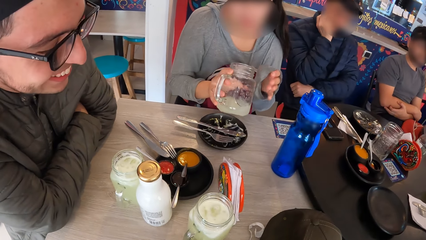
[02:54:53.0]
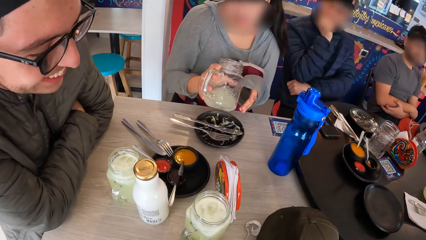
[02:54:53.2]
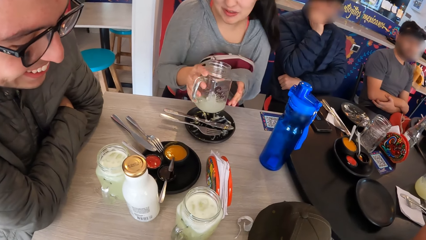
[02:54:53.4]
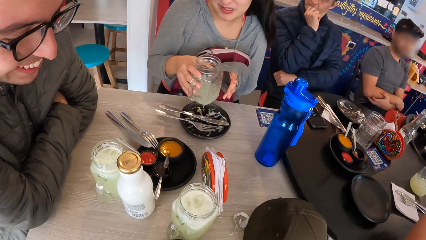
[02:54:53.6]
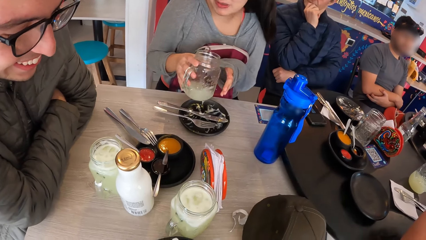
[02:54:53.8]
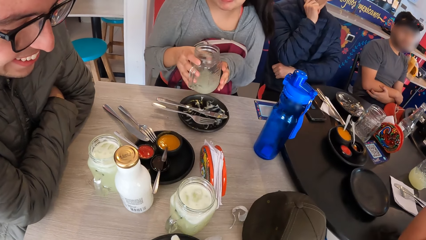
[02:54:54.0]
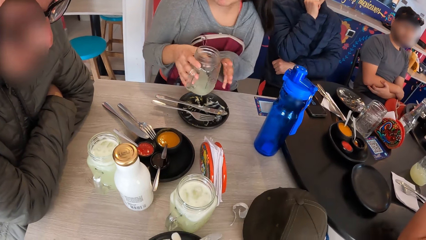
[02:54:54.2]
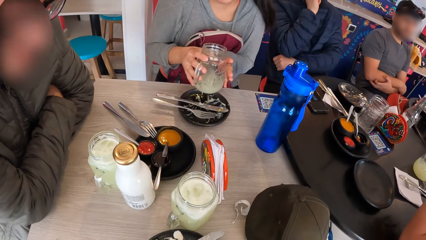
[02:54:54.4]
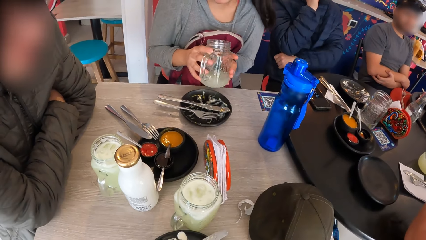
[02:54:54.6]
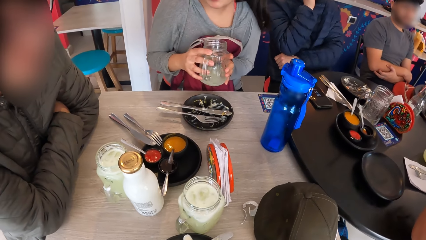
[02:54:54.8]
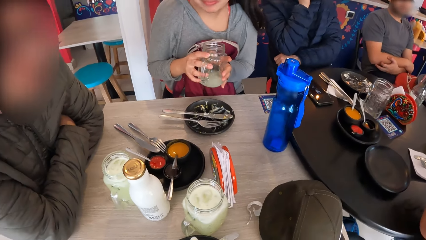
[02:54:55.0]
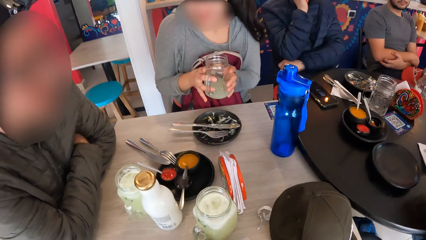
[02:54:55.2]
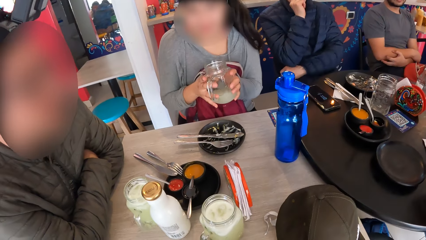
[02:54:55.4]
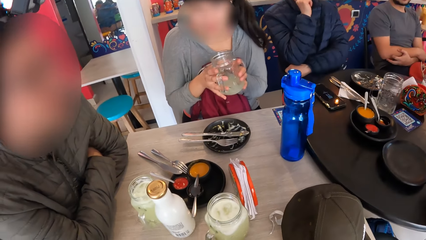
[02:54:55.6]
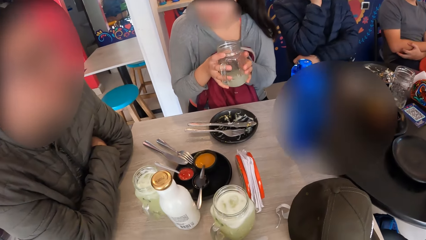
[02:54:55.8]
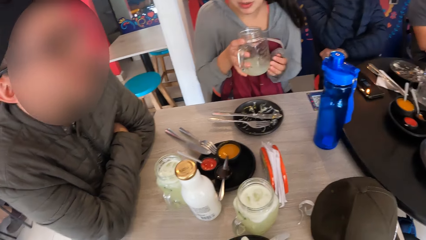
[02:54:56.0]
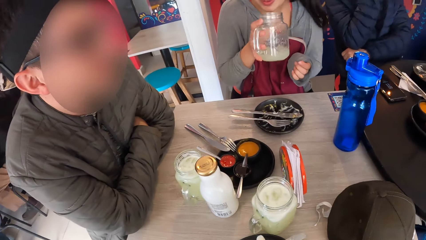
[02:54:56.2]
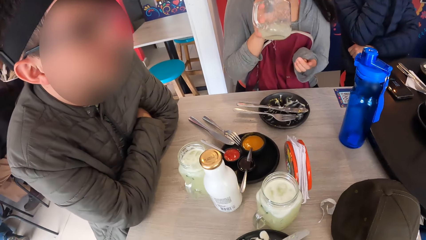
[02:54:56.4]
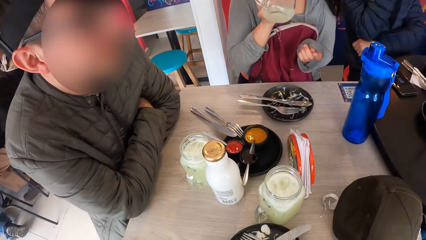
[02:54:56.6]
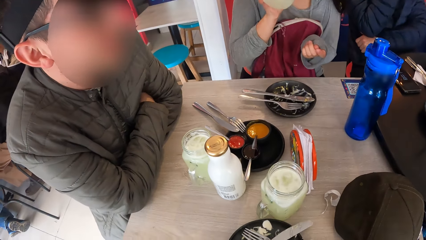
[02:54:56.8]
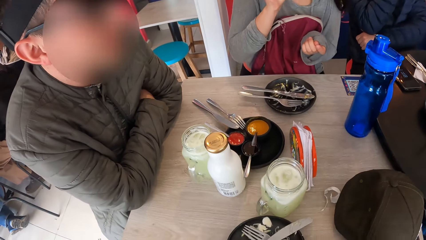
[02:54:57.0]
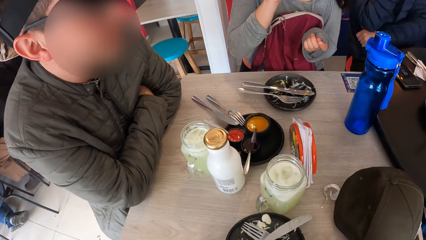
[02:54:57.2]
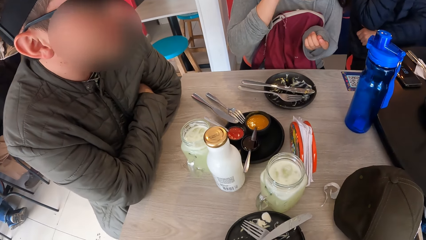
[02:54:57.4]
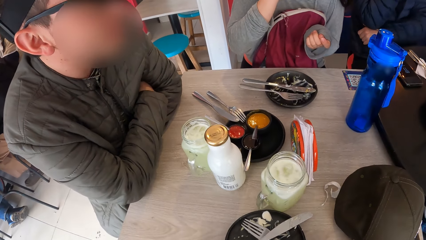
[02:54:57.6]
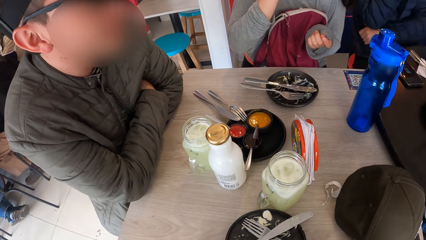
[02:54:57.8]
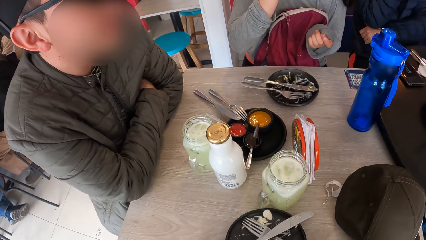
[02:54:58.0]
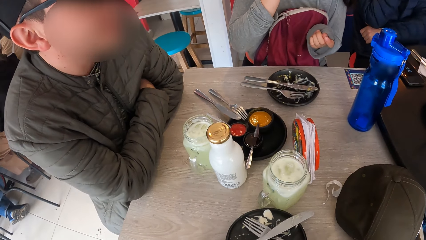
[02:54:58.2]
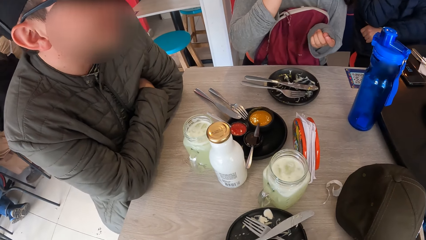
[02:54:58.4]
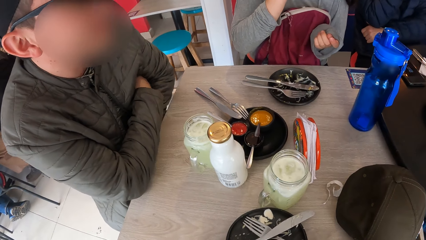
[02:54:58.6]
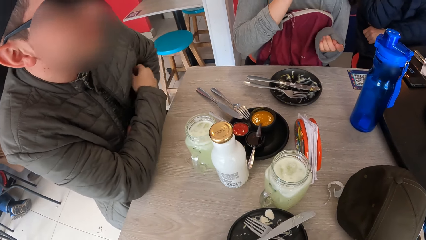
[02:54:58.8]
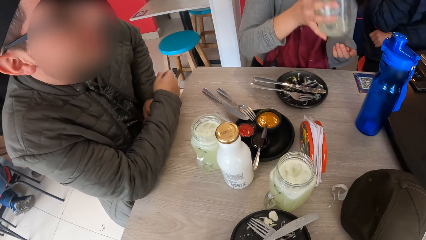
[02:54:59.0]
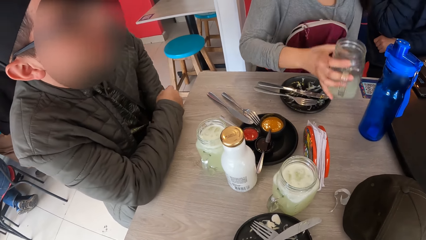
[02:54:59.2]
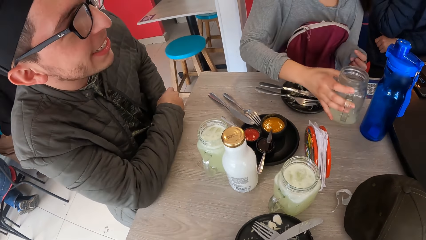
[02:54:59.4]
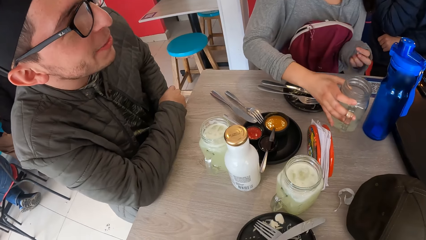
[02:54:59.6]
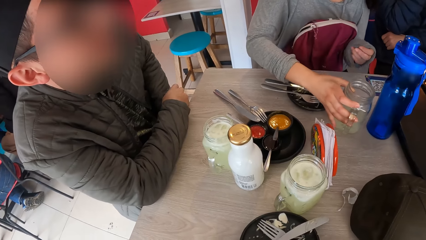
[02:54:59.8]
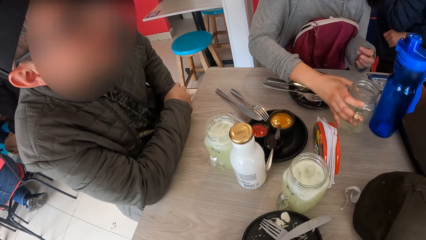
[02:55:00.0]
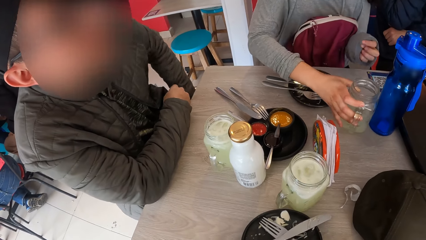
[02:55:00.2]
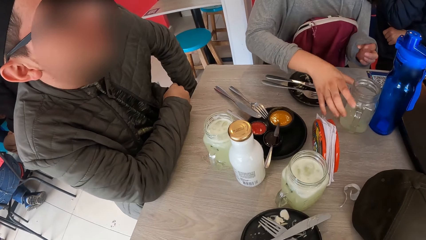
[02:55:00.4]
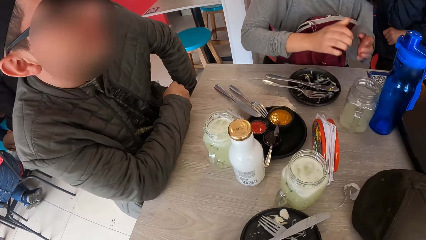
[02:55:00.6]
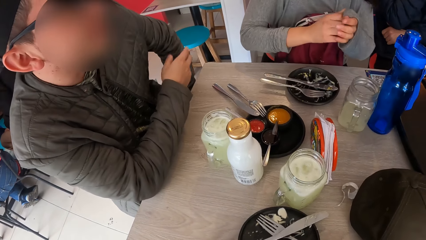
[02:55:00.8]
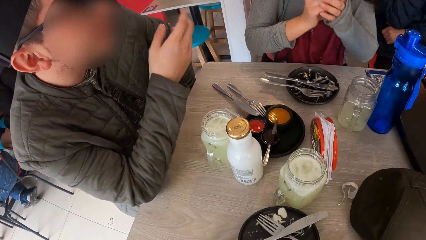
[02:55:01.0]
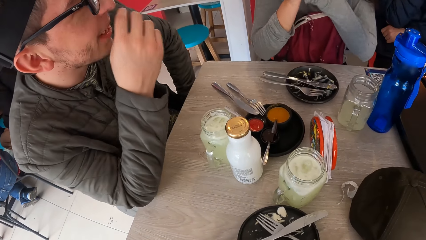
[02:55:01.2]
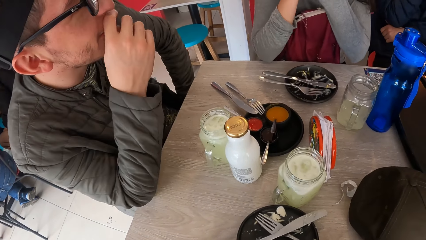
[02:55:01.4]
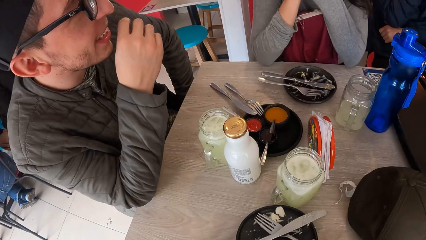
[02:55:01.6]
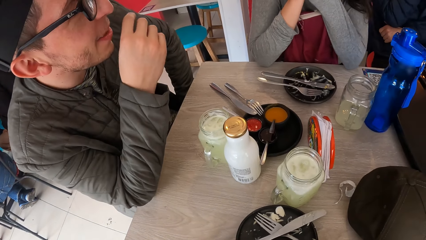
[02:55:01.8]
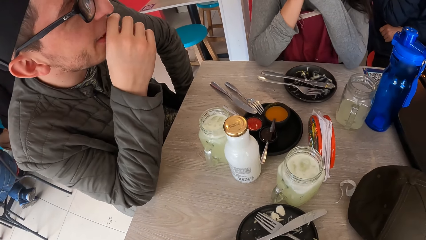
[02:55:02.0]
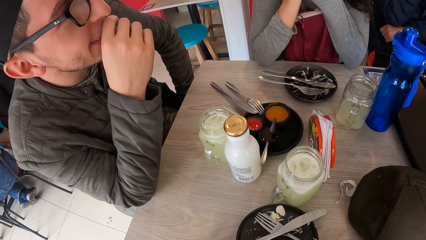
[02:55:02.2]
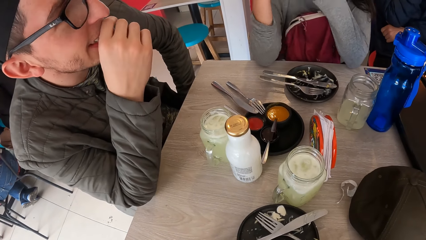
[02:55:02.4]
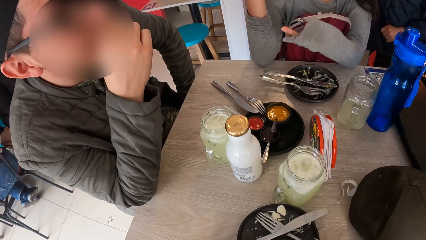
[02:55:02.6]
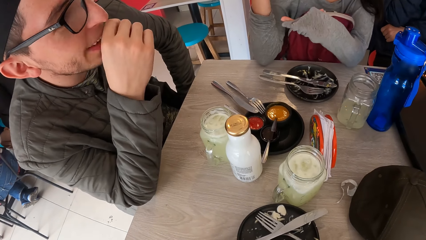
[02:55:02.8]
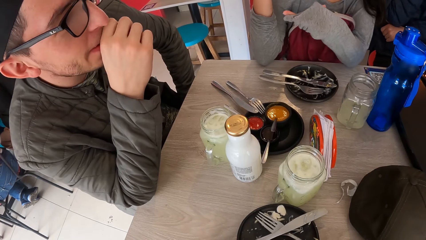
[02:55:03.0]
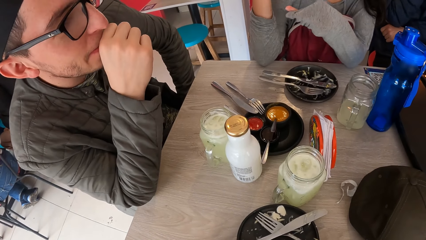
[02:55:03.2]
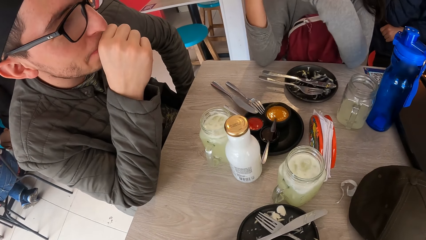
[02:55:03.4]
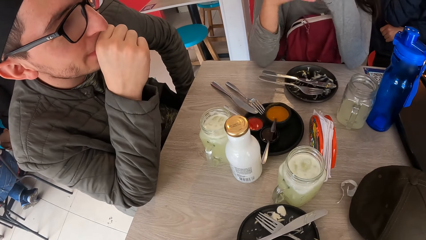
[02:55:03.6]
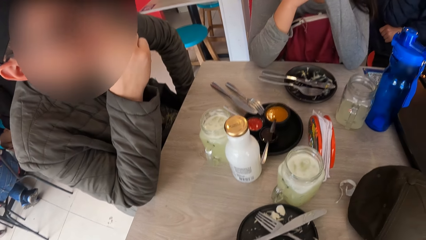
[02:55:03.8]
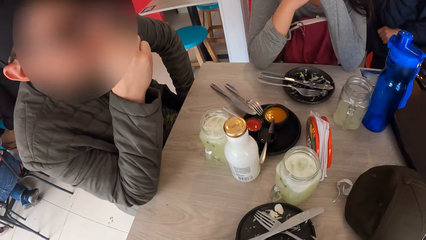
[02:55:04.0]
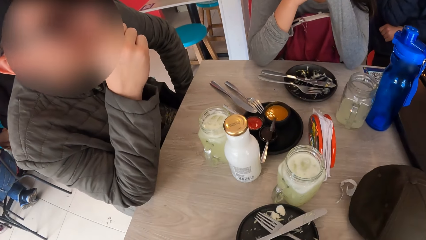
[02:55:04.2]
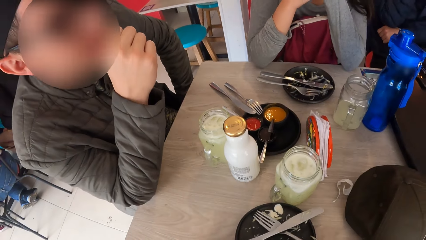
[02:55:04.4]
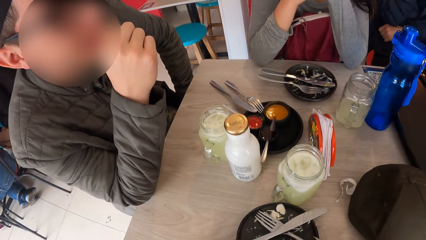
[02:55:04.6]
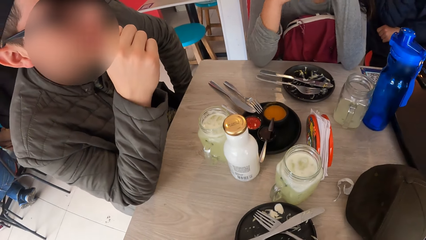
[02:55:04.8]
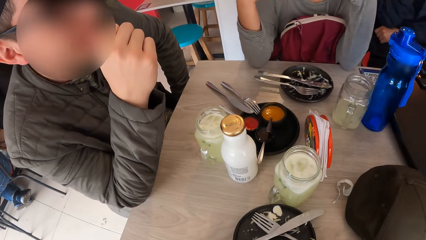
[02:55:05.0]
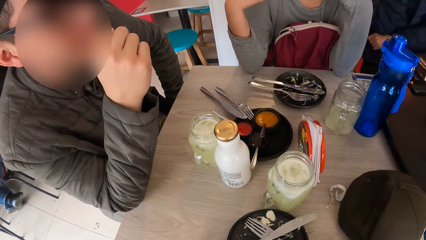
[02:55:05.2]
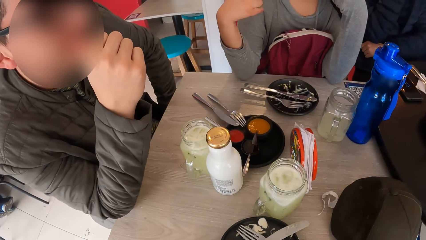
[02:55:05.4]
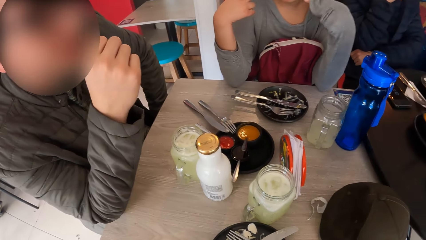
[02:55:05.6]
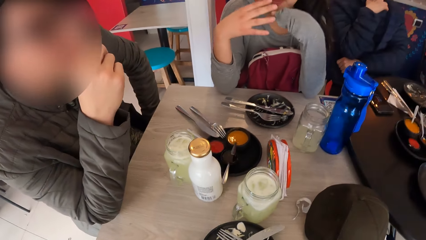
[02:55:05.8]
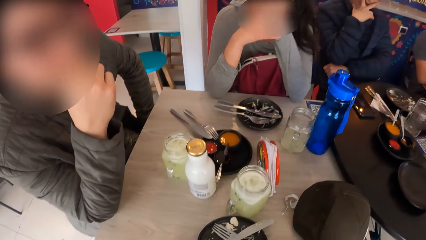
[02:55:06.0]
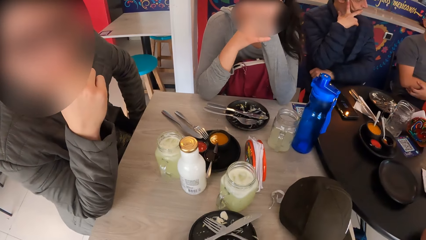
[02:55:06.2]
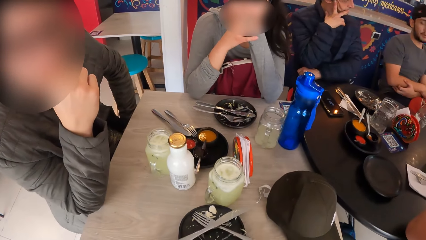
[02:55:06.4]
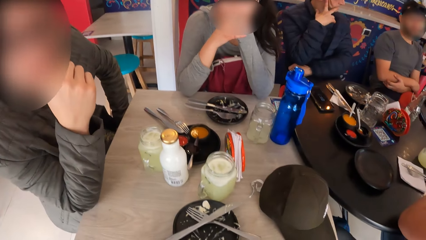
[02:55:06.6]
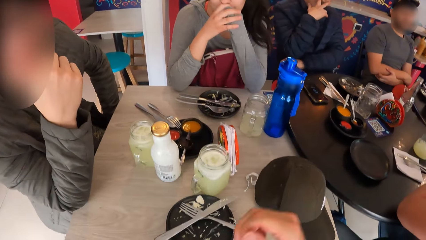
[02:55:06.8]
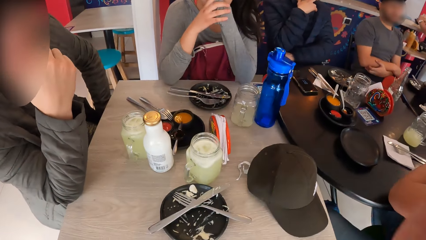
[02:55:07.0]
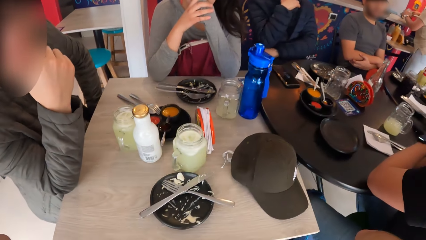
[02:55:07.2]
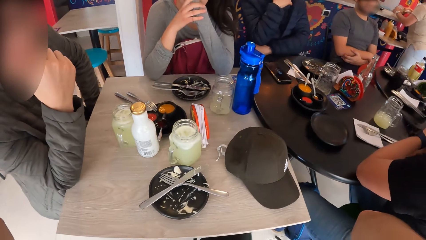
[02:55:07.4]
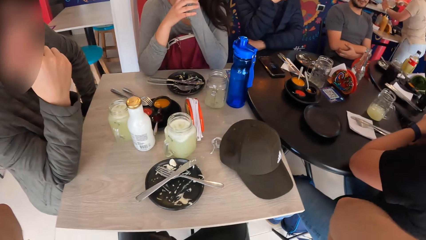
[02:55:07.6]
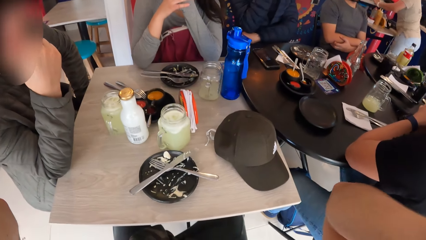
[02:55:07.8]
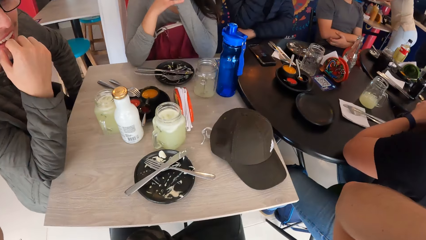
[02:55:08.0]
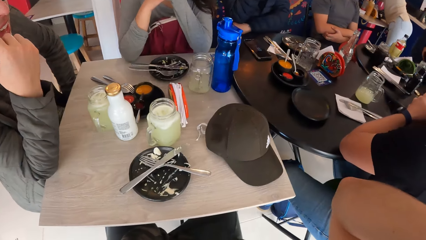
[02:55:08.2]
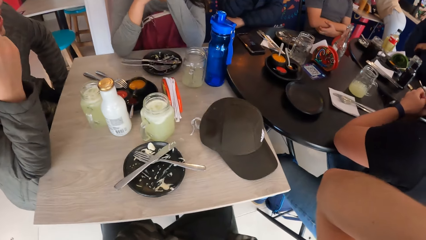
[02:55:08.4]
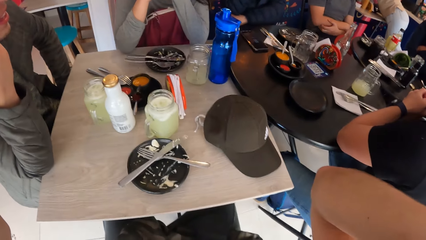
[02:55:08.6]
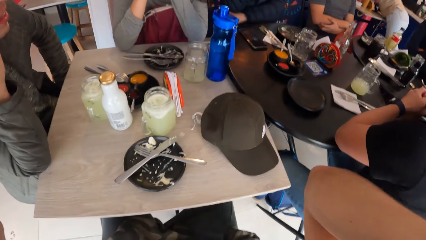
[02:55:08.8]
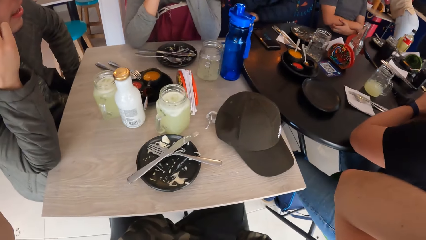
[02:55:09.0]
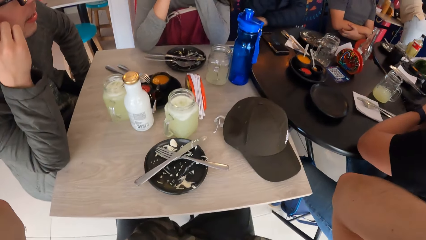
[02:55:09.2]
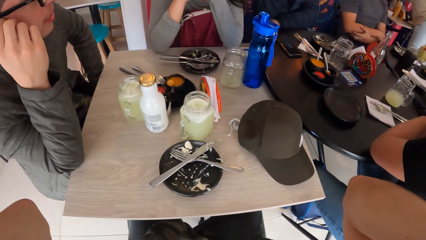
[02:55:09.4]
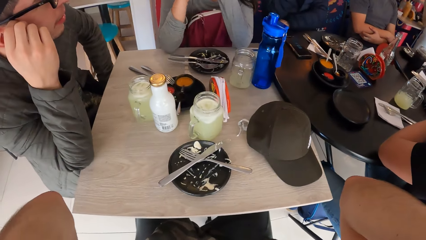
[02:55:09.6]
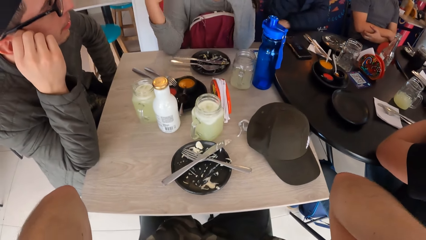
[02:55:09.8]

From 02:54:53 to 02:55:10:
The woman shakes the juice in the cup with her right hand. The woman holds the cup with both hands. The woman drinks juice out of the cup in her right hand. The woman drops the cup on the table. The camera wearer lifts his hand.
